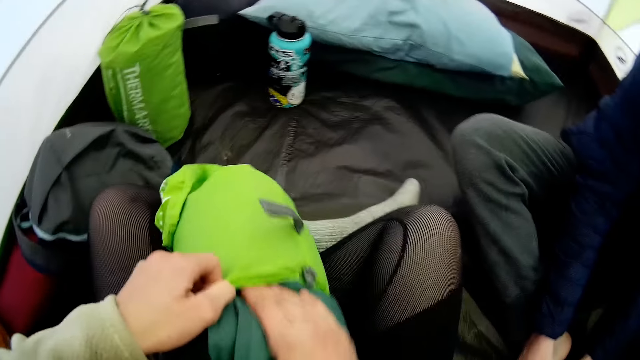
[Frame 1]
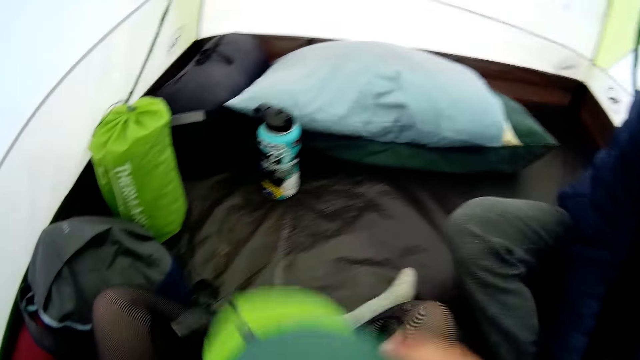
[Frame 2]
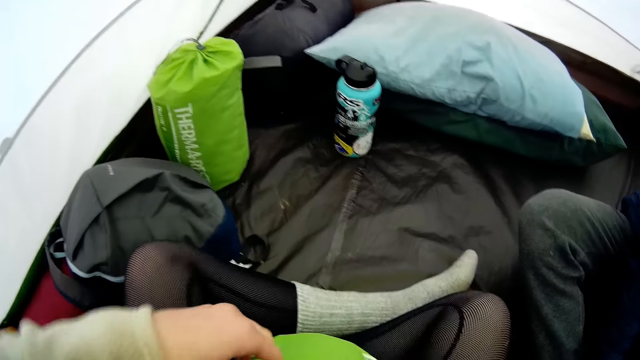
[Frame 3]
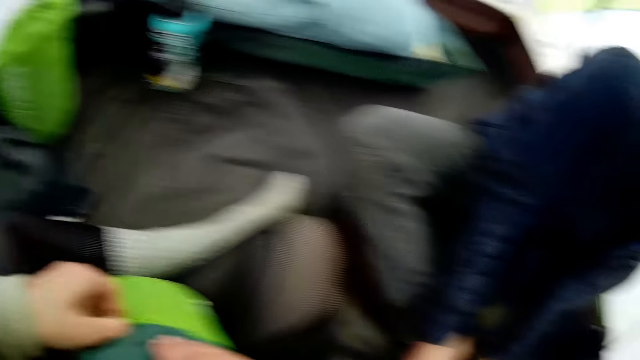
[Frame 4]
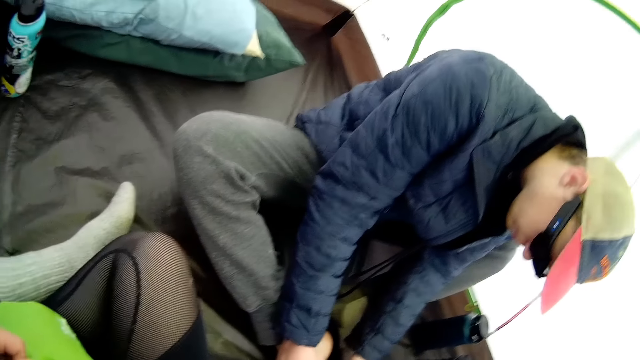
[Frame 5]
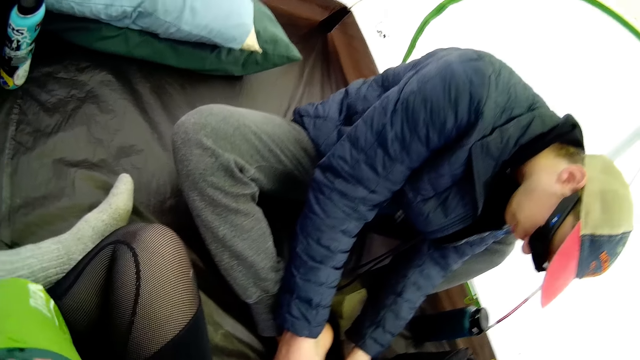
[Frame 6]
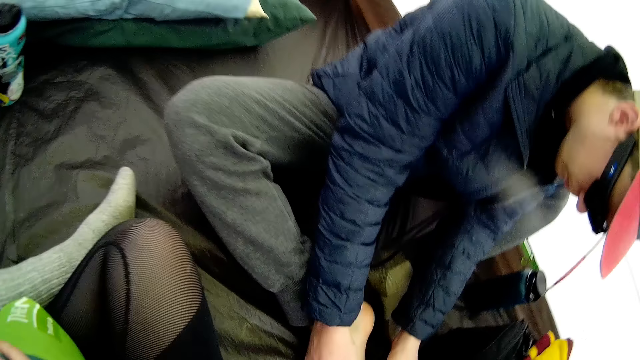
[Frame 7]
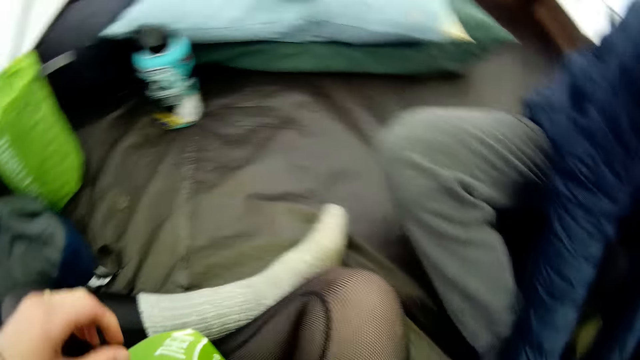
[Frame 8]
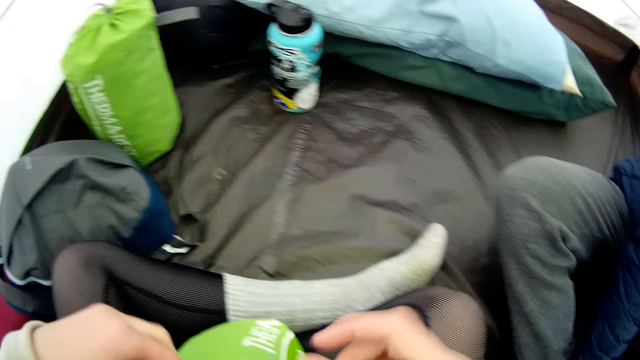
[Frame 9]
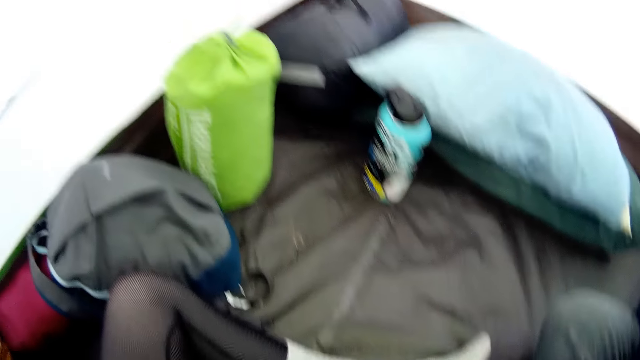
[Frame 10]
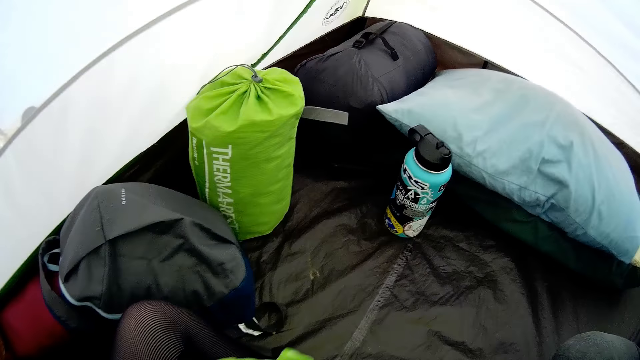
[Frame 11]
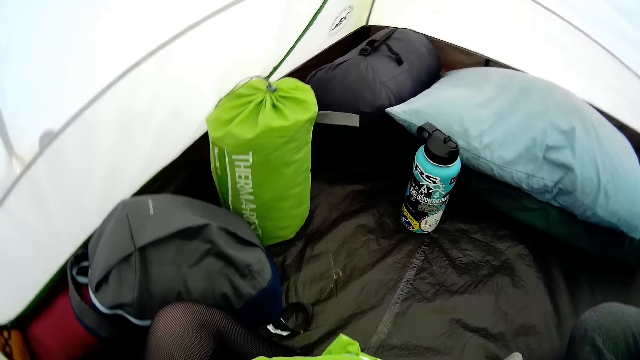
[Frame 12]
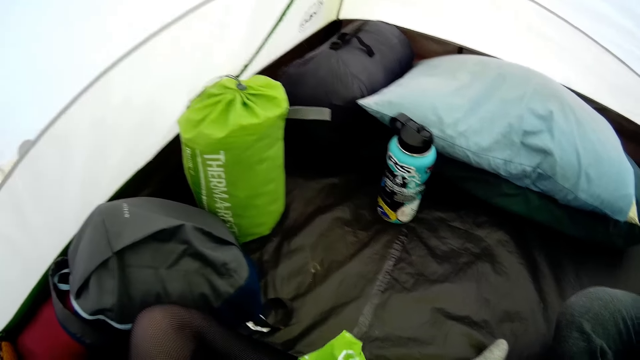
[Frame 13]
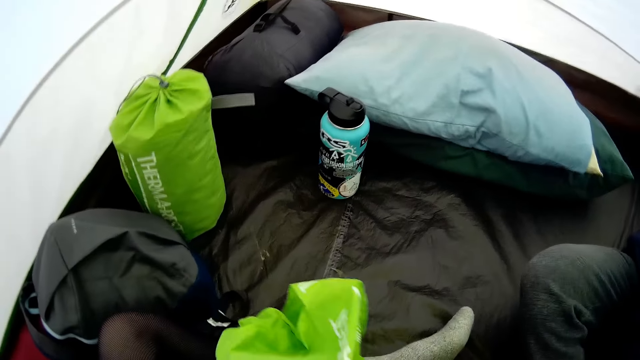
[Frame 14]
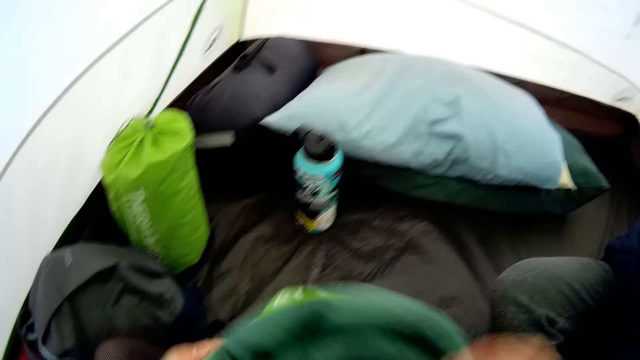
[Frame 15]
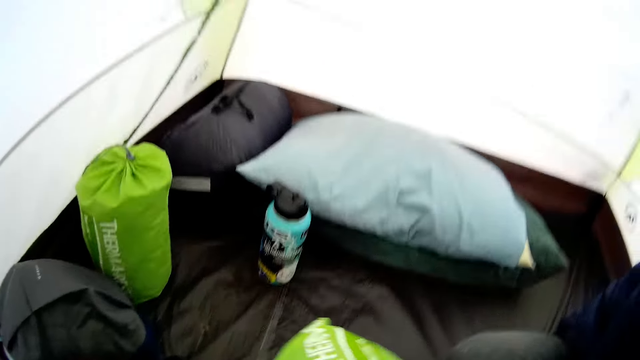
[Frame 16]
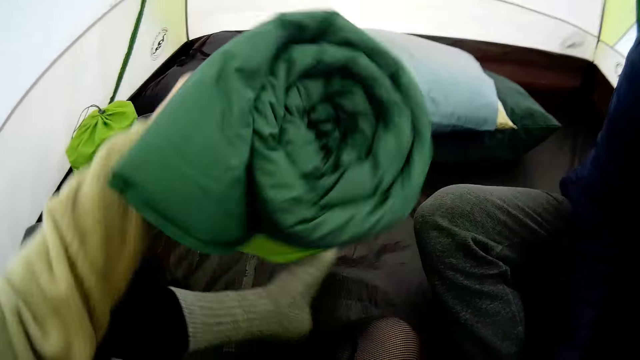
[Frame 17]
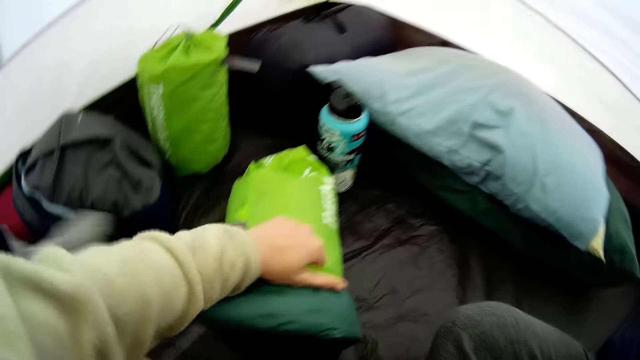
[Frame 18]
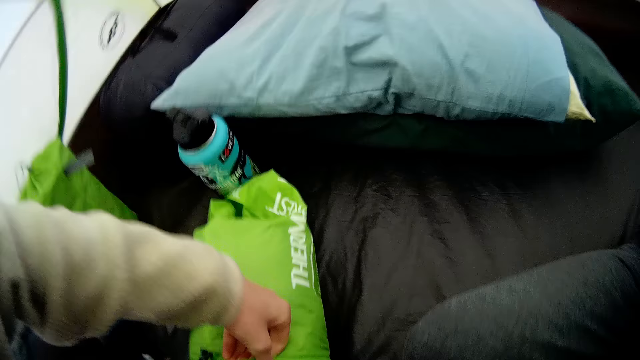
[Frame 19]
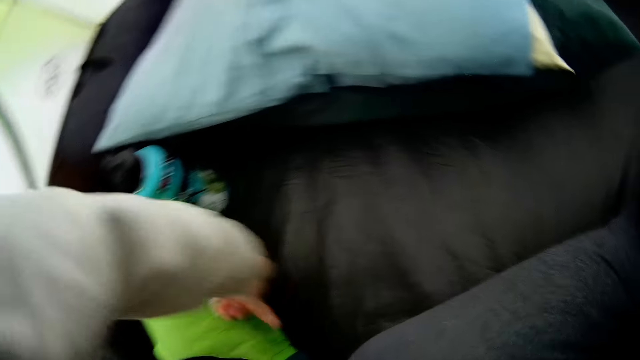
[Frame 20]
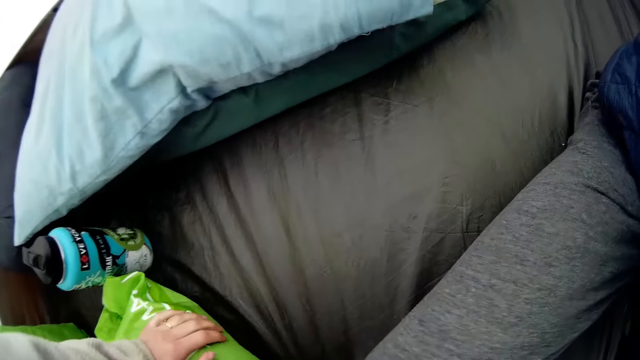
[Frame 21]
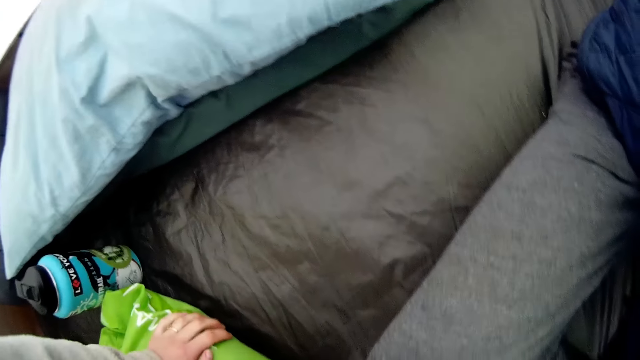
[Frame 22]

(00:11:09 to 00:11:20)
The camera wearer squeezes a sleeping pad inside a bag. They flip the sleeping pad bag. They squeeze the sleeping pad inside the bag. They look around. They flip the sleeping pad bag. They look around. They squeeze the sleeping pad inside the bag. They look around. They squeeze the sleeping pad inside the bag. They flip the sleeping pad bag. They put the sleeping pad down. They squeeze the sleeping pad inside the bag.

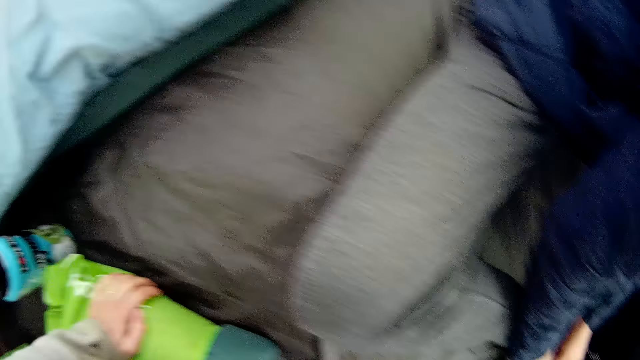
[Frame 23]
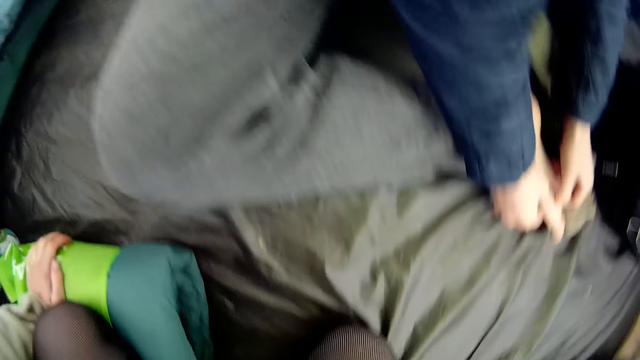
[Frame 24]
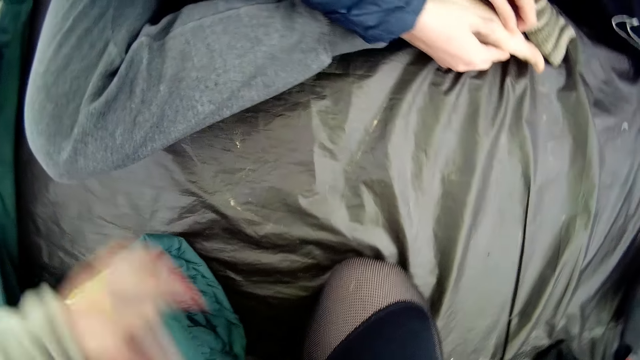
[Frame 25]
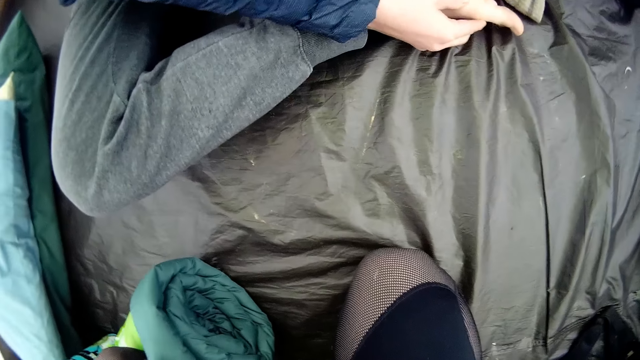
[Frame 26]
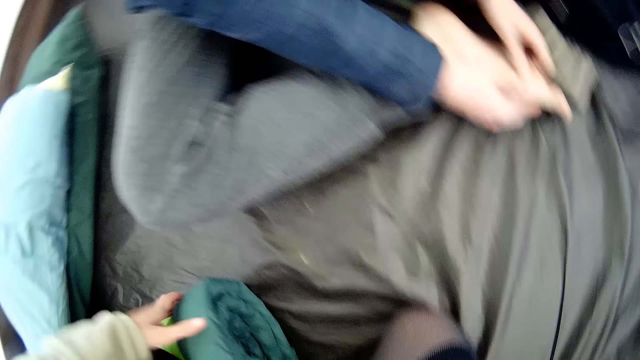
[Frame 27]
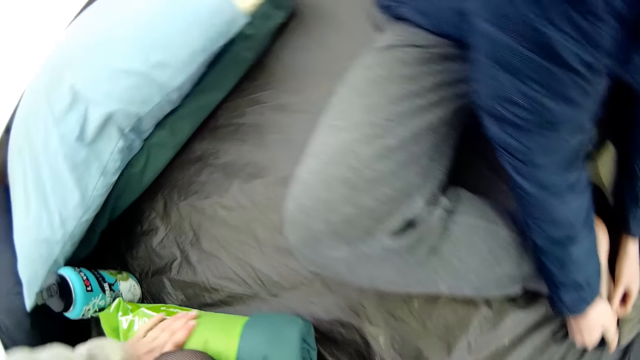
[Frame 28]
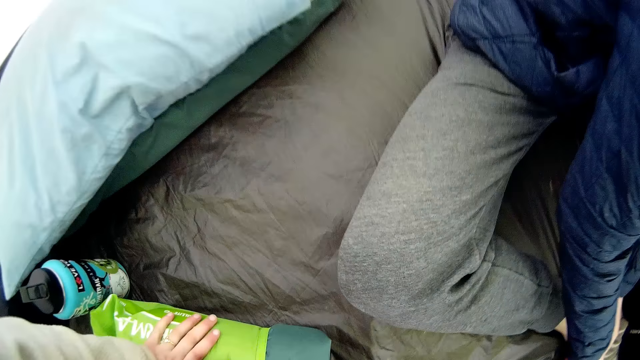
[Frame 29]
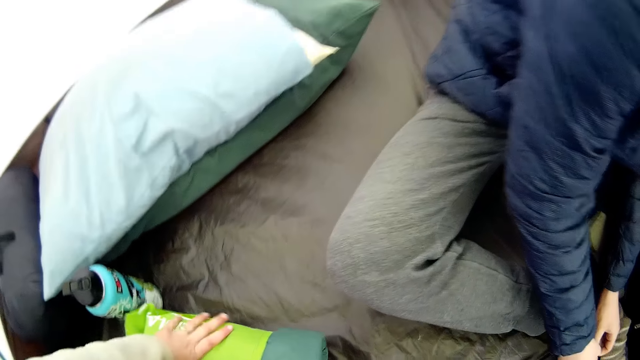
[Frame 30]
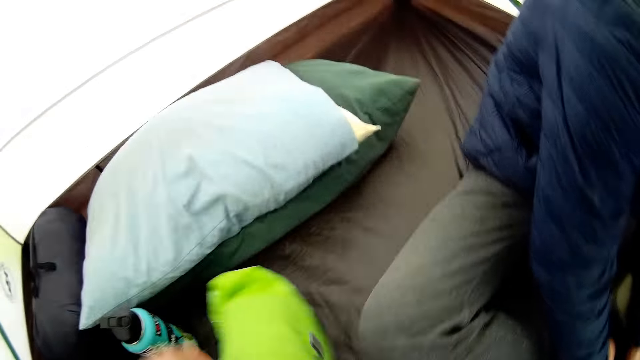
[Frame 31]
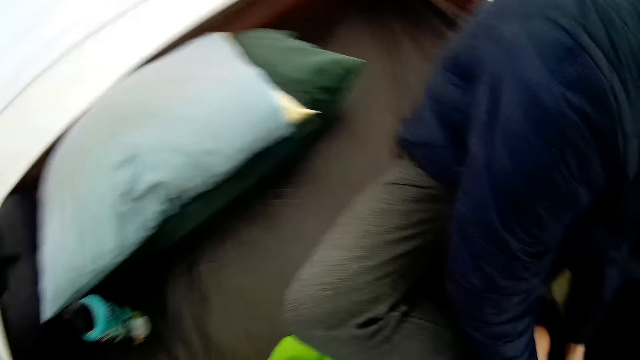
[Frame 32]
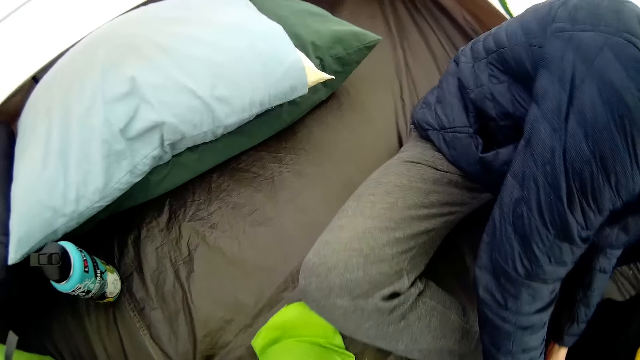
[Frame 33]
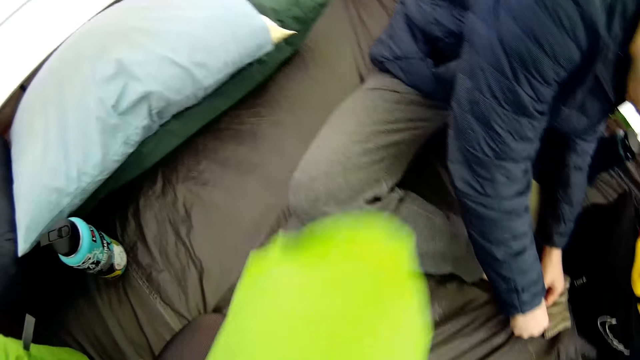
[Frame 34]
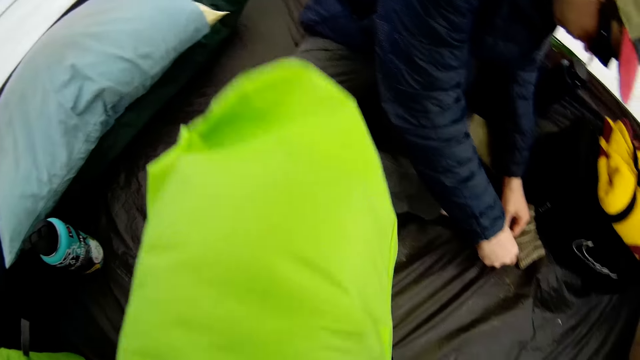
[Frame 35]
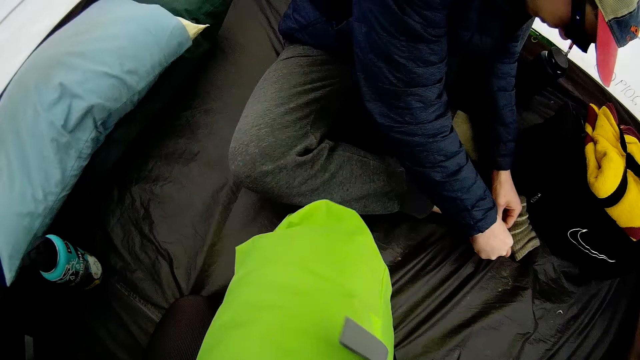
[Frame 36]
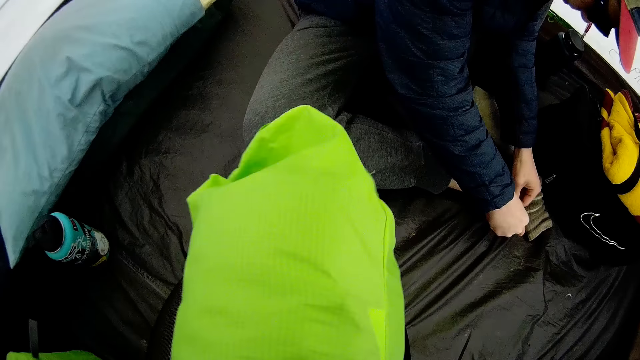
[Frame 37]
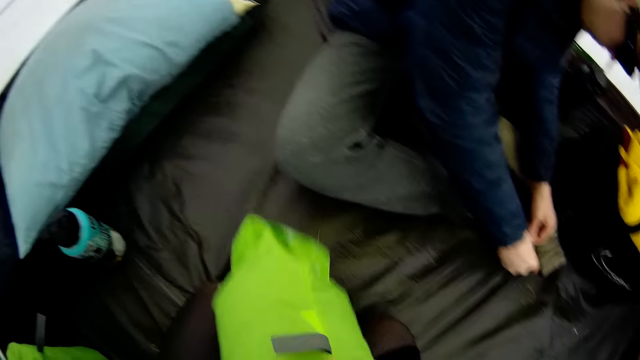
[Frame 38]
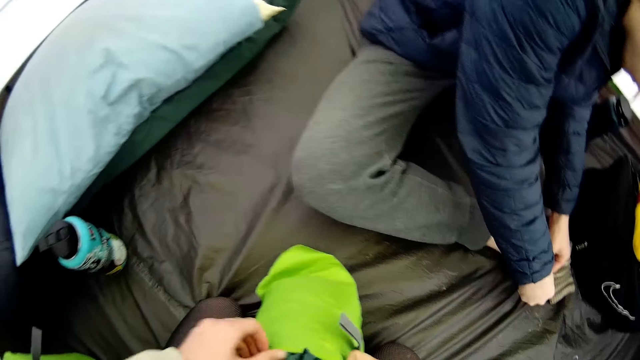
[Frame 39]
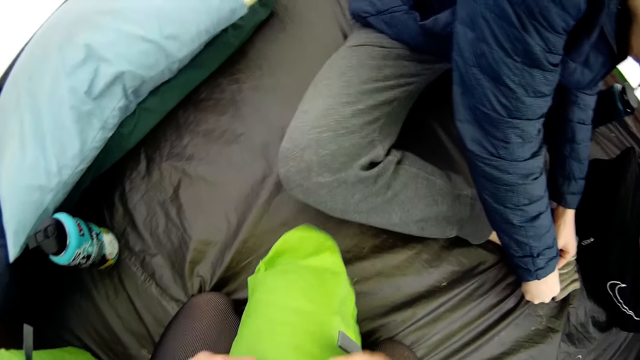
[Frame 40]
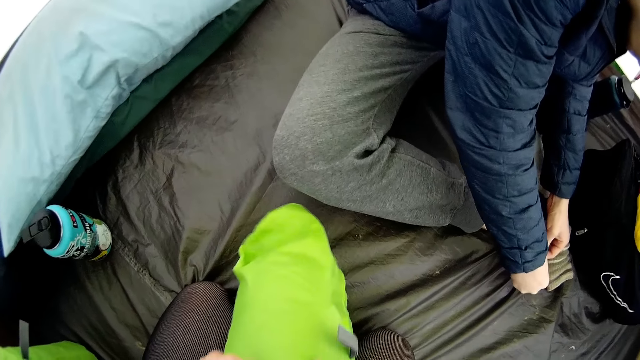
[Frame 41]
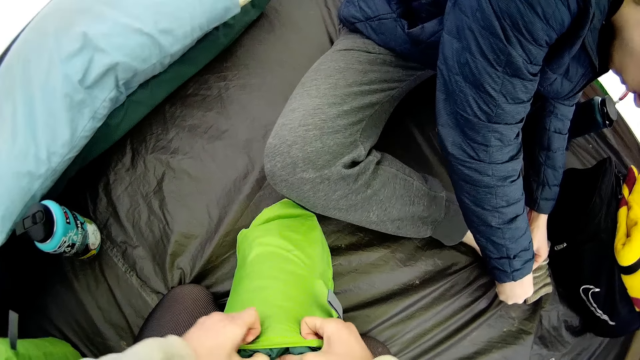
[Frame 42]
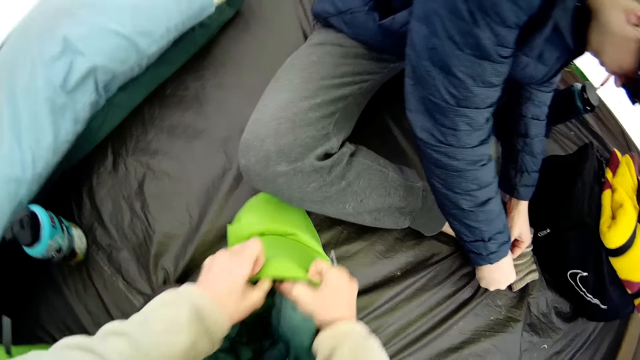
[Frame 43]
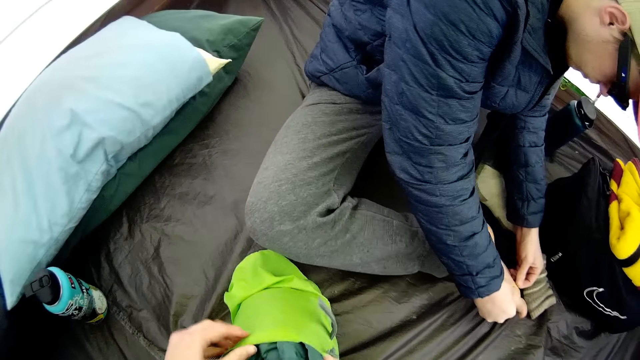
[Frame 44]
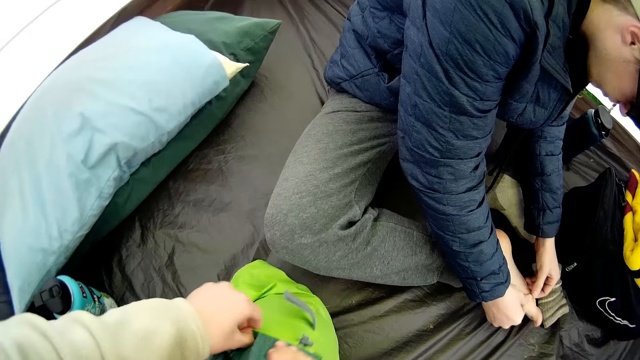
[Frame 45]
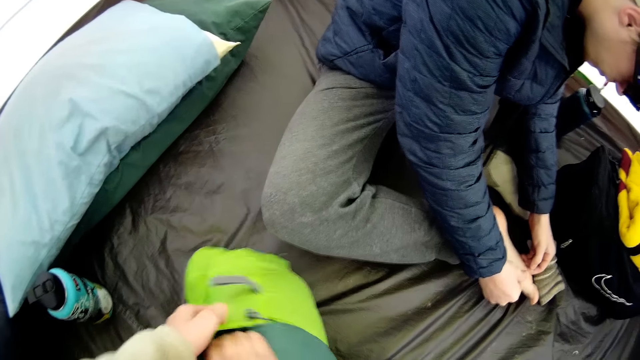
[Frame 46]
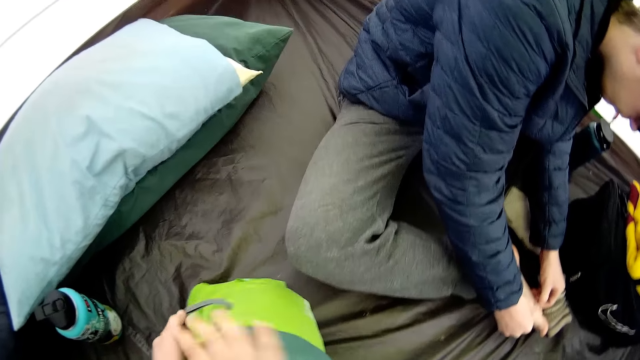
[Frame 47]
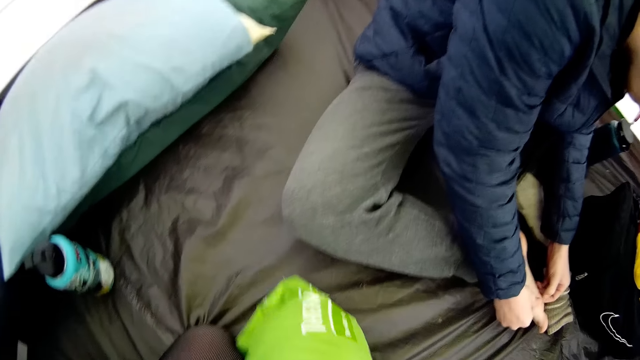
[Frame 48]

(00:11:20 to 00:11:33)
The camera wearer looks around. She puts a leg on the sleeping pad. She presses the mat or sleeping pad with her knee. She holds the sleeping pad. She lifts the sleeping pad. She squeezes the sleeping pad inside a bag. She flips the sleeping pad bag.
